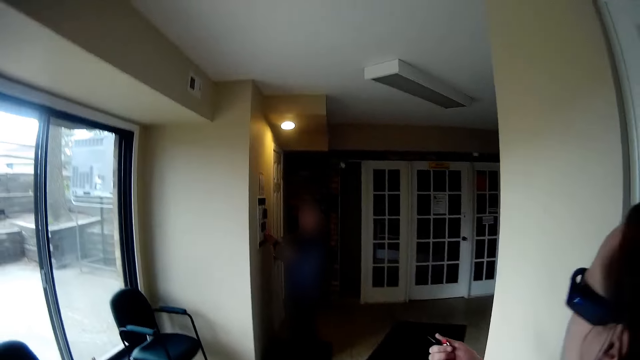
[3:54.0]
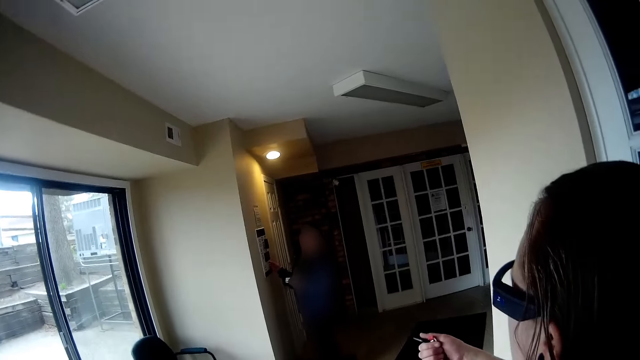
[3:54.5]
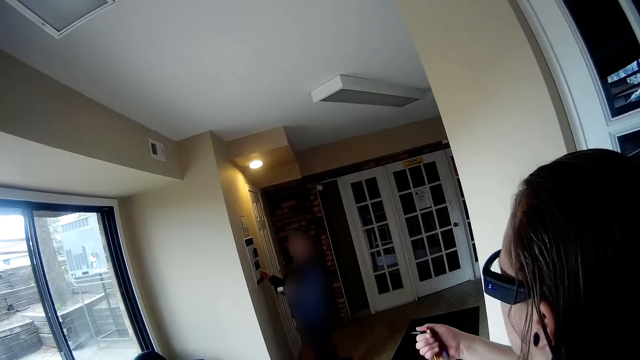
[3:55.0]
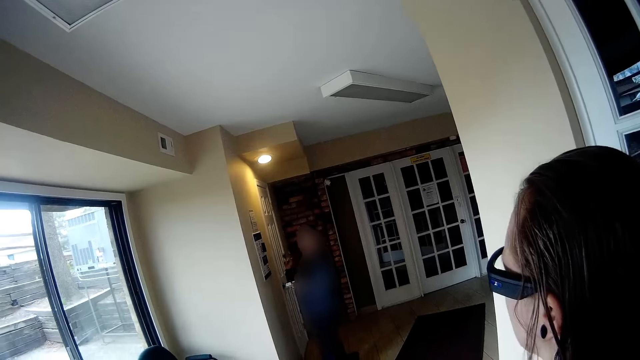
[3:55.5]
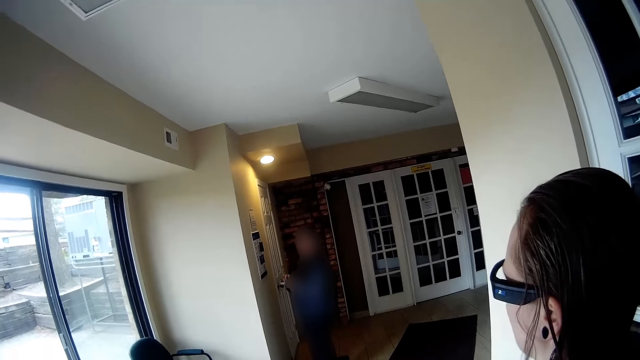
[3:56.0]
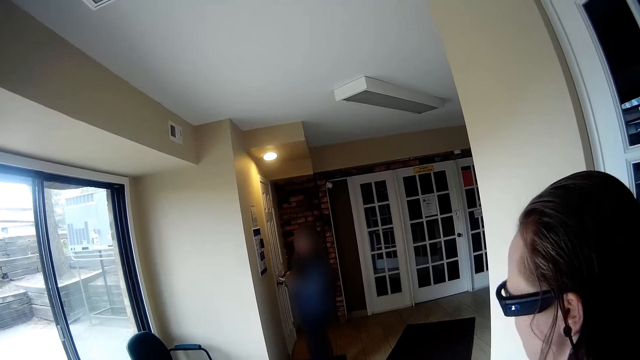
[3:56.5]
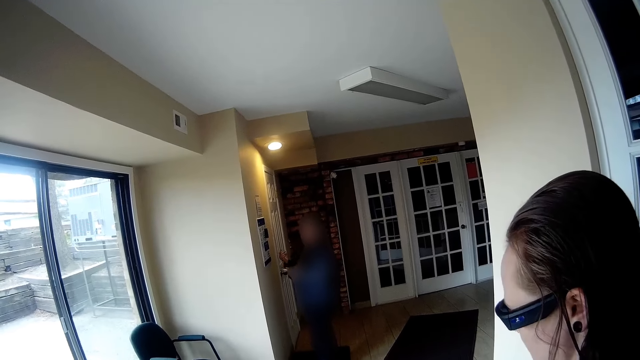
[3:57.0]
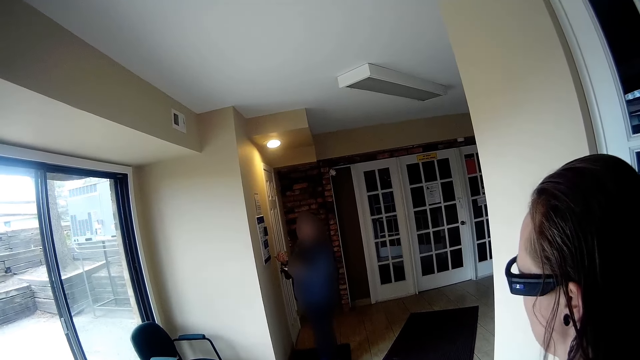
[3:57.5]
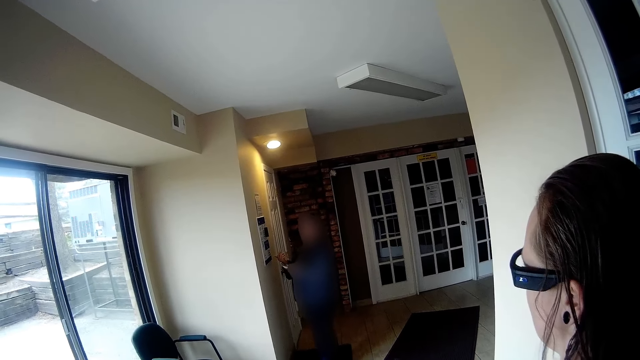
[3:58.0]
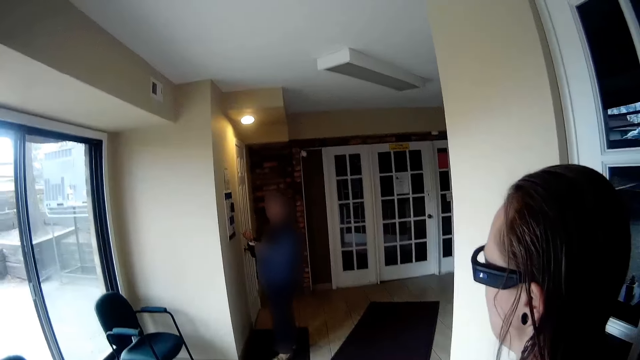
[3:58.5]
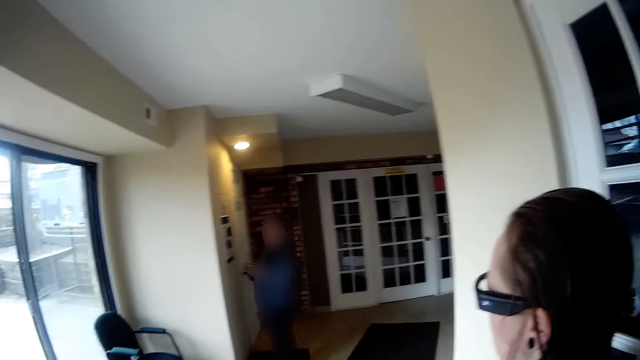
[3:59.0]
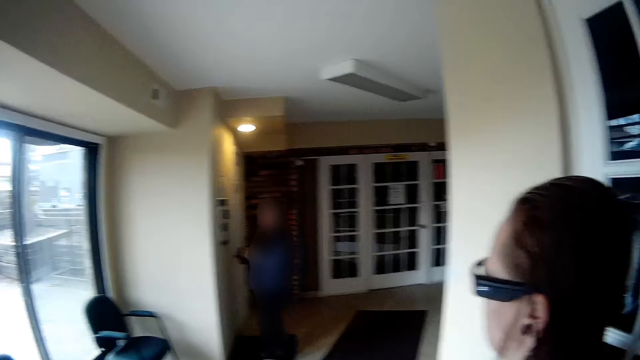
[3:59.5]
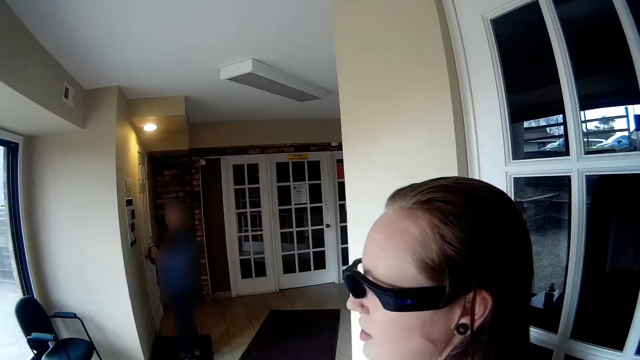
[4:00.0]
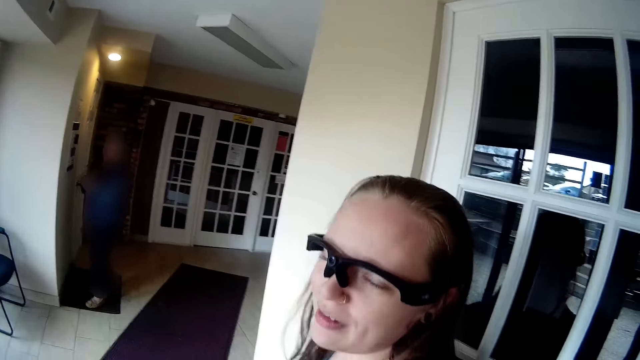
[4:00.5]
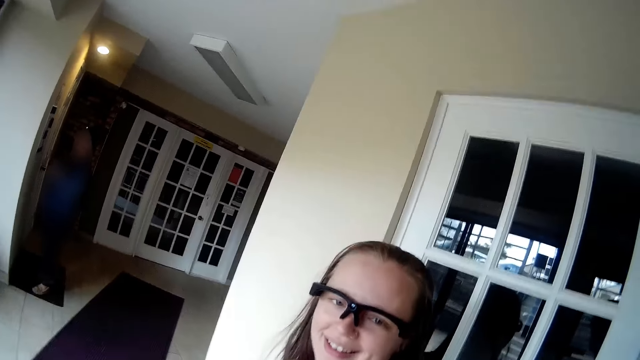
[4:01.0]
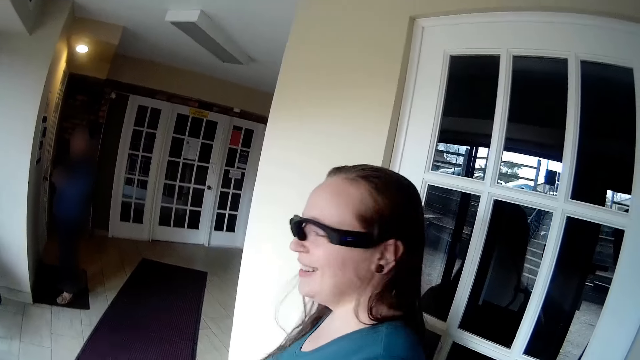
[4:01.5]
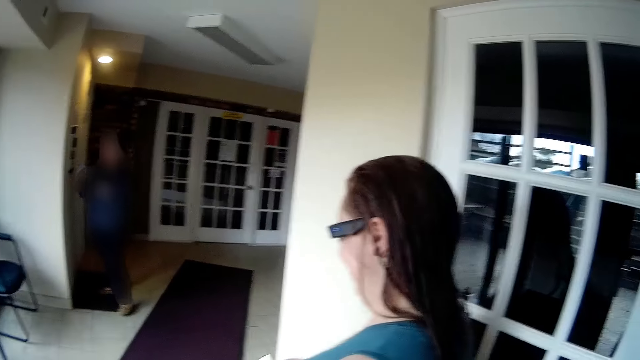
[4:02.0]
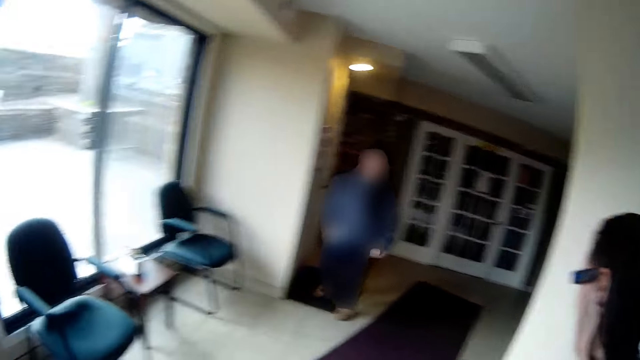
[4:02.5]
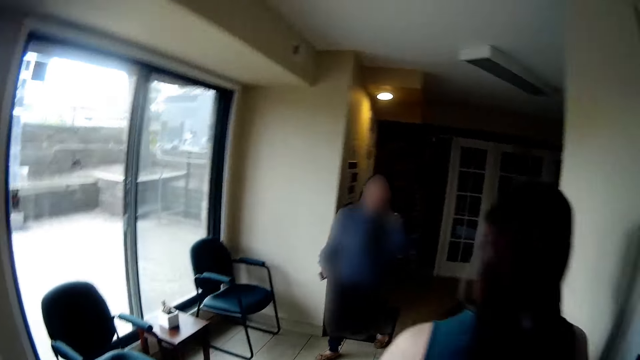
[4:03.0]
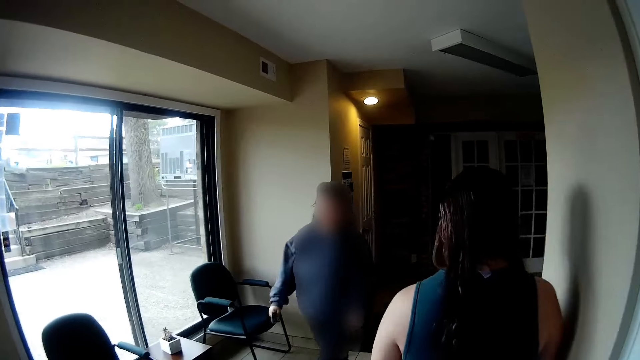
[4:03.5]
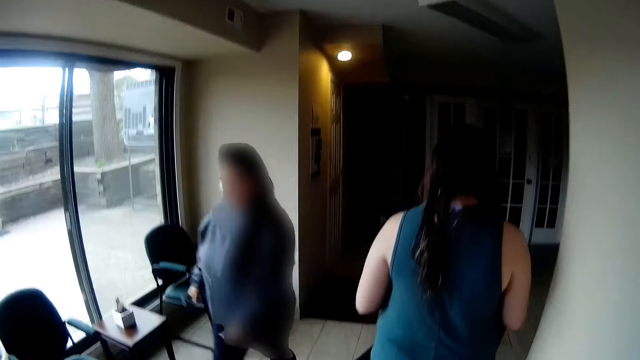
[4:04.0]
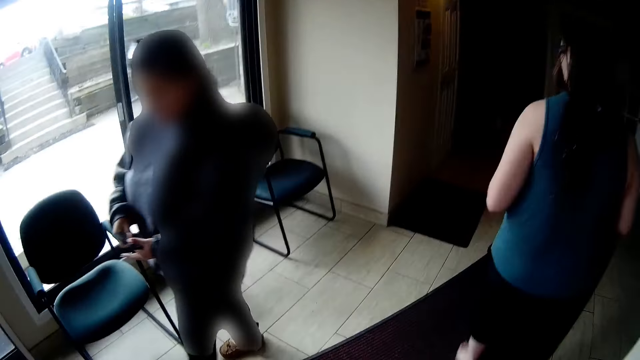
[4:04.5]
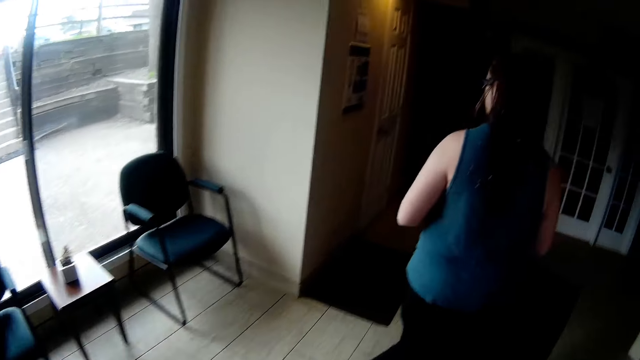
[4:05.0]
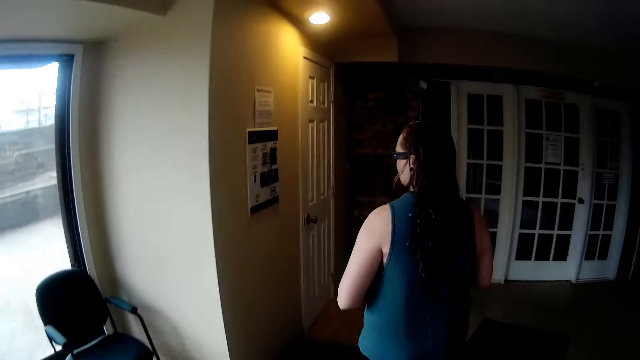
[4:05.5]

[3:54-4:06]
A woman operates an ATM machine with her right hand. Another woman converses with the first woman. The other woman converses with the camera wearer. She walks. The first woman converses with a third woman and the camera wearer.

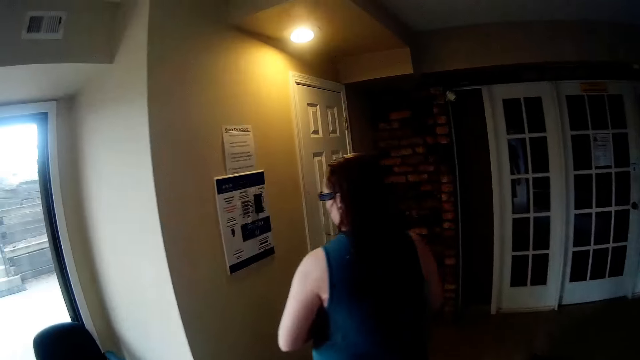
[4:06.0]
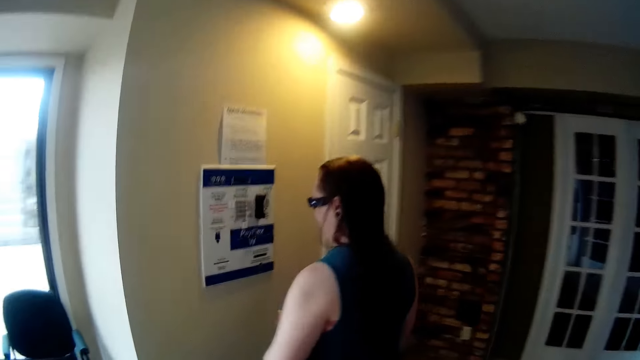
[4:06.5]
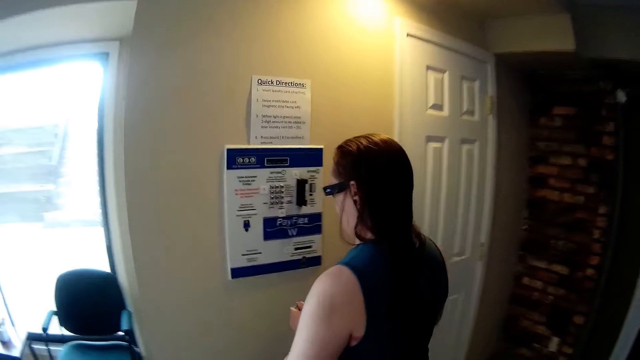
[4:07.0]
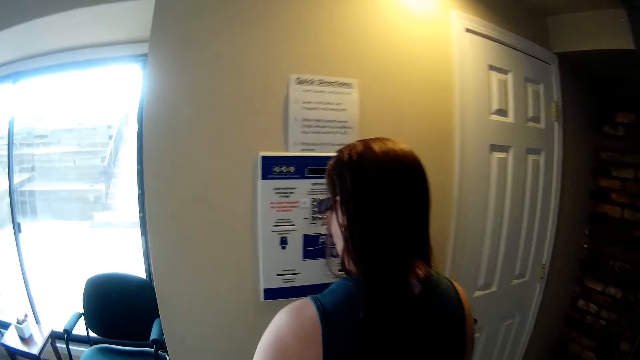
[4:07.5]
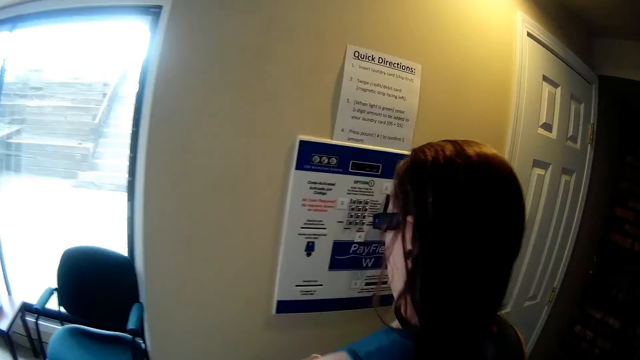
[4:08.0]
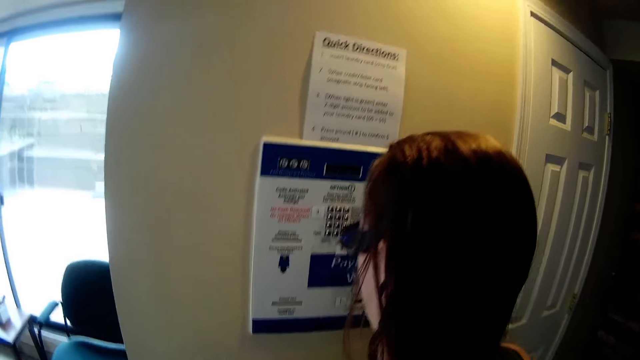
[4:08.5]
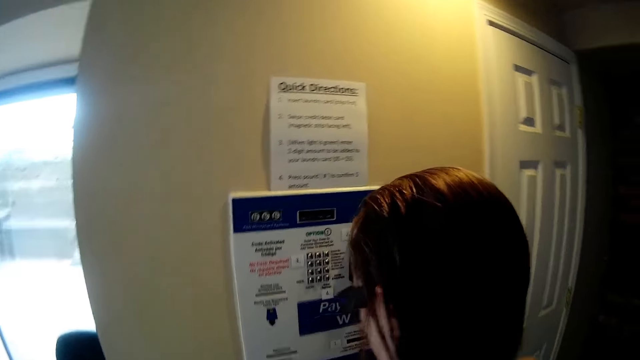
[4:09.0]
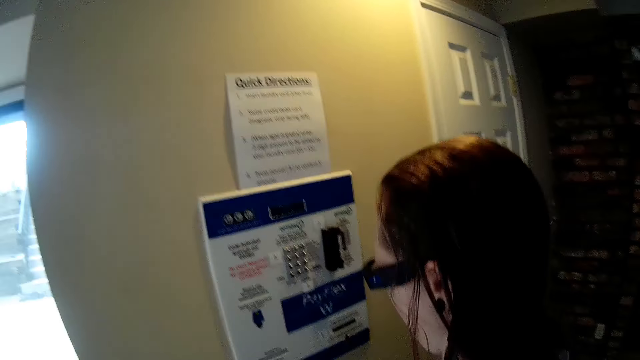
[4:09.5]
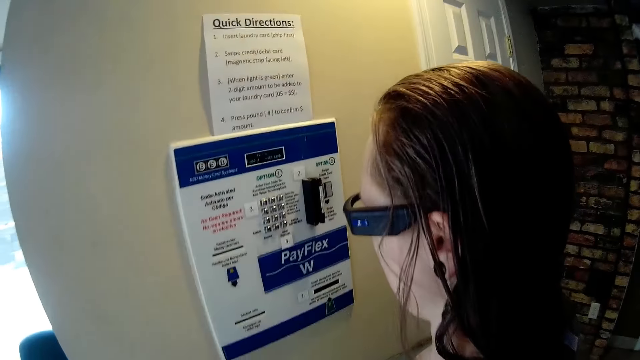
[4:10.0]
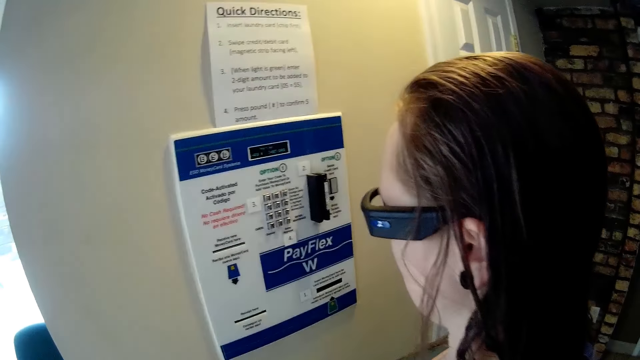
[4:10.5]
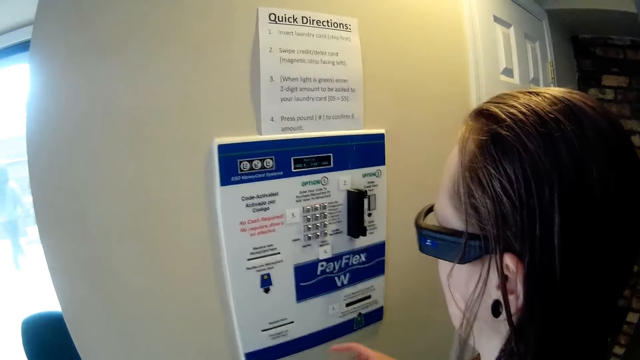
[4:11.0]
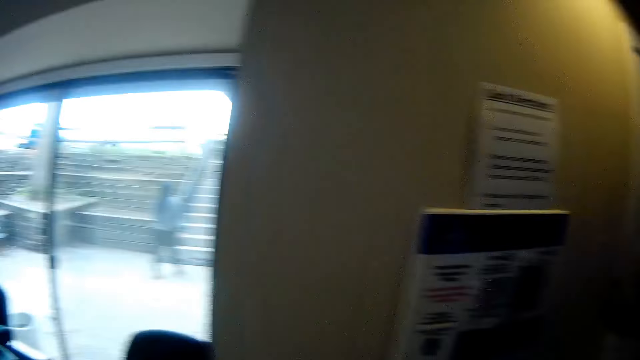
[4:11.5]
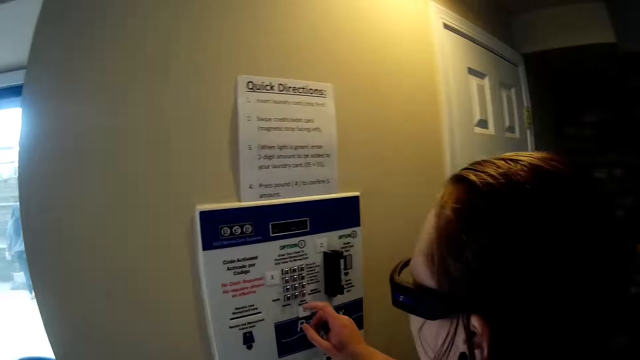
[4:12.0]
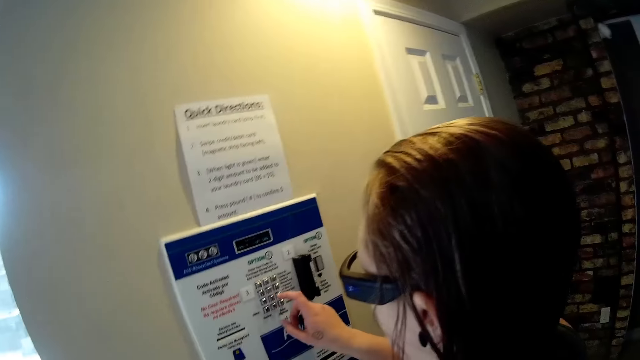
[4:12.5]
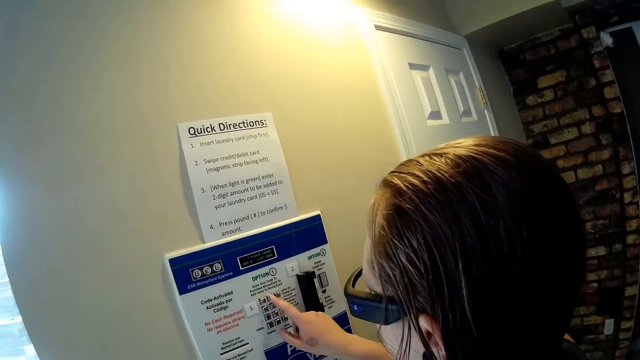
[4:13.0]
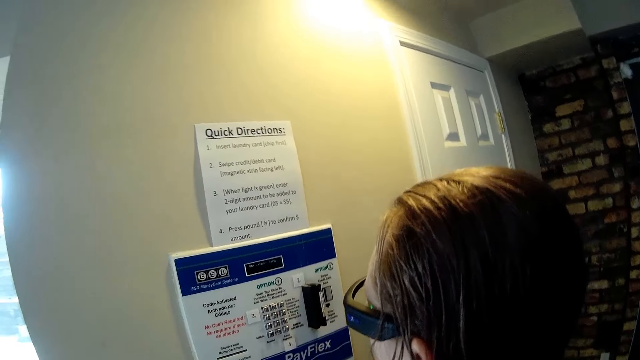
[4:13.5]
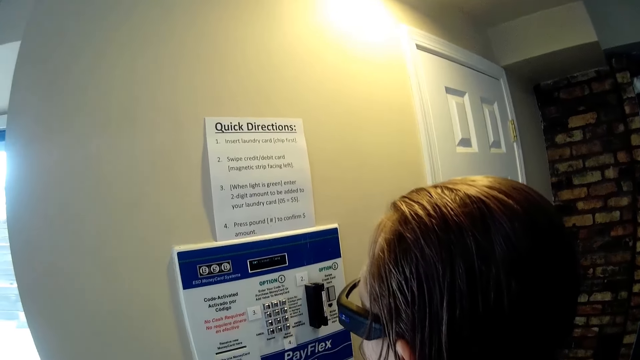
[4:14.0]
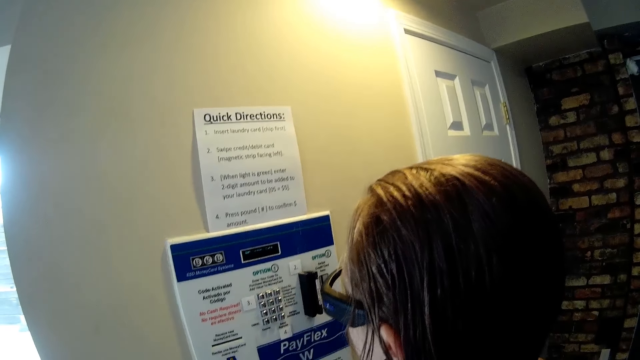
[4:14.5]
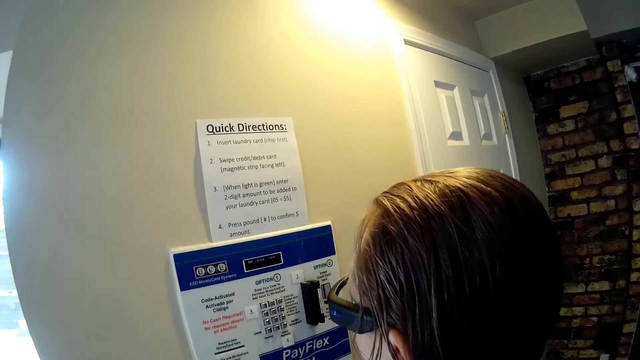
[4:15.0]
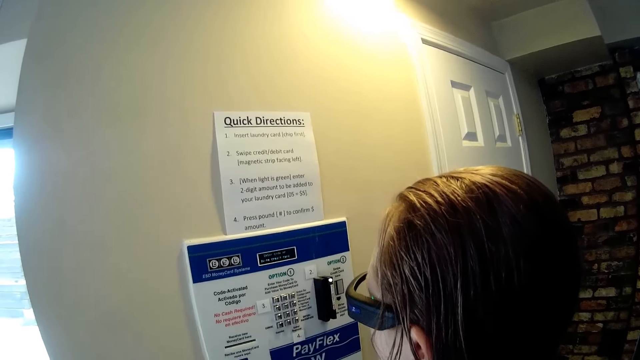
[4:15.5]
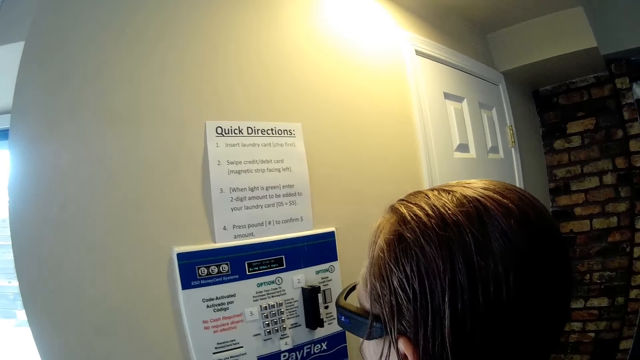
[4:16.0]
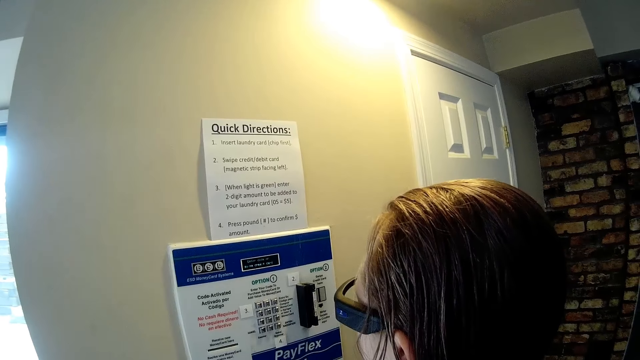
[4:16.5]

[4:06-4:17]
A woman uses the ATM machine. The camera wearer looks at the woman. The woman operates the ATM machine with her right hand.
